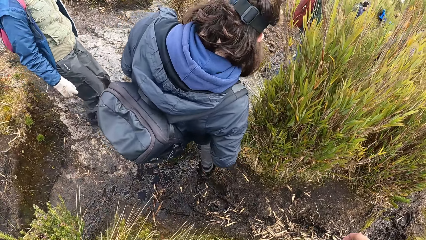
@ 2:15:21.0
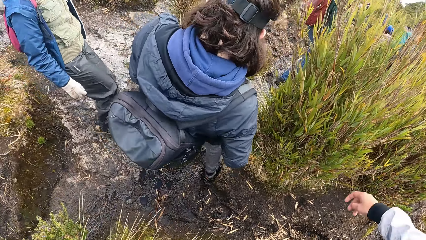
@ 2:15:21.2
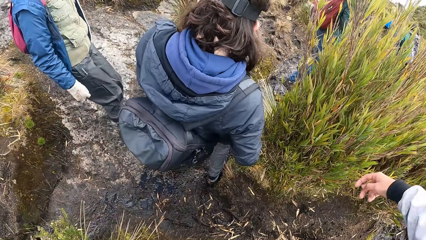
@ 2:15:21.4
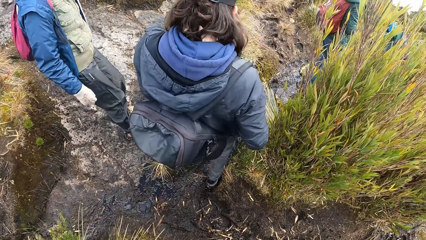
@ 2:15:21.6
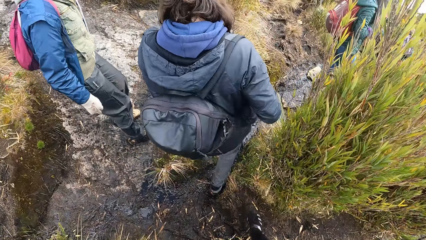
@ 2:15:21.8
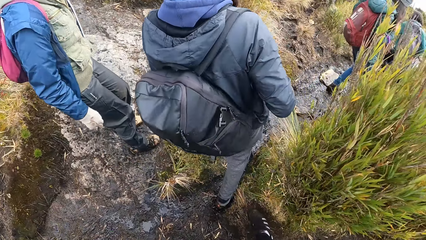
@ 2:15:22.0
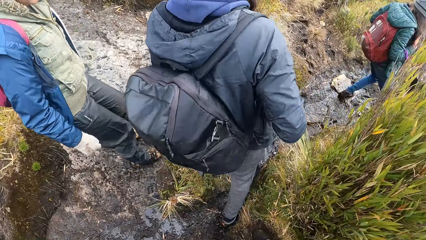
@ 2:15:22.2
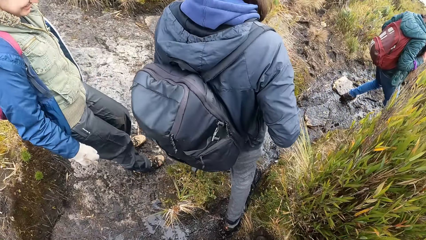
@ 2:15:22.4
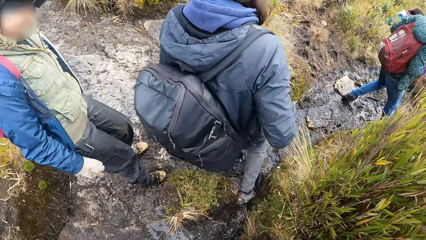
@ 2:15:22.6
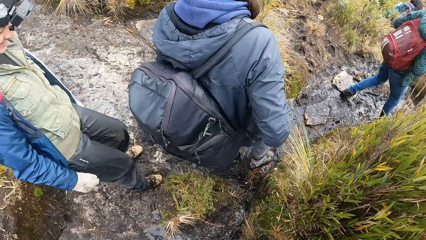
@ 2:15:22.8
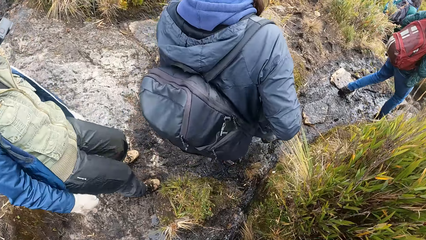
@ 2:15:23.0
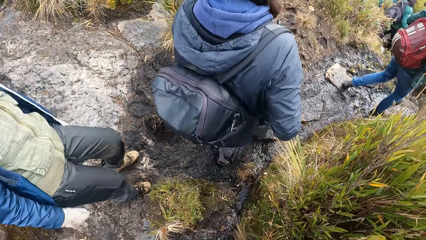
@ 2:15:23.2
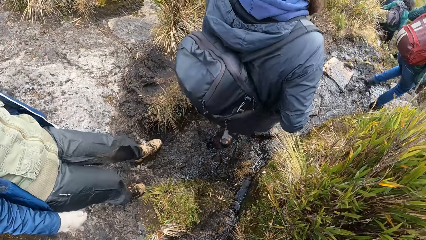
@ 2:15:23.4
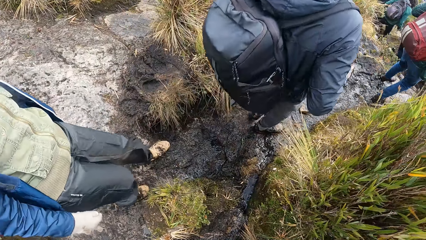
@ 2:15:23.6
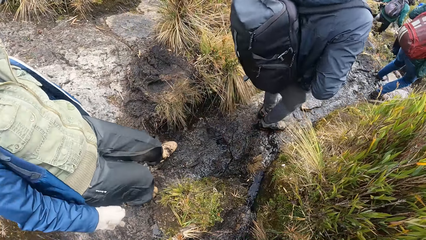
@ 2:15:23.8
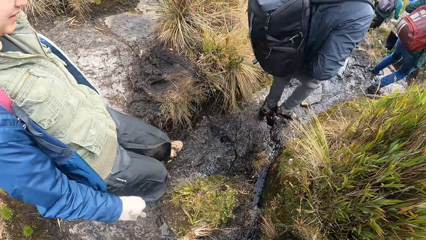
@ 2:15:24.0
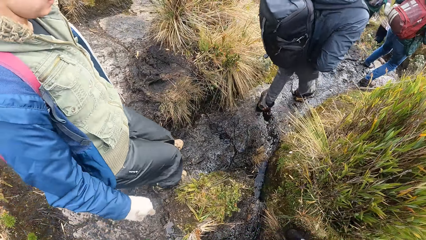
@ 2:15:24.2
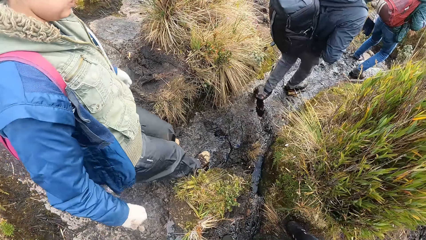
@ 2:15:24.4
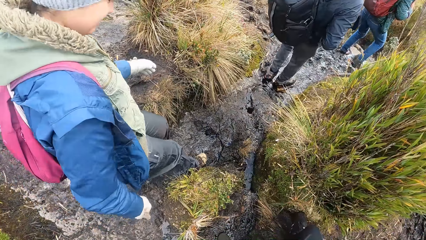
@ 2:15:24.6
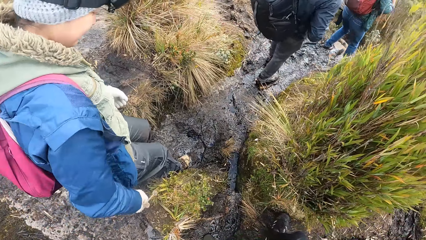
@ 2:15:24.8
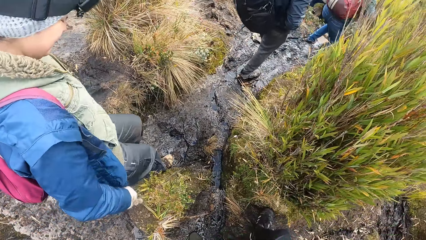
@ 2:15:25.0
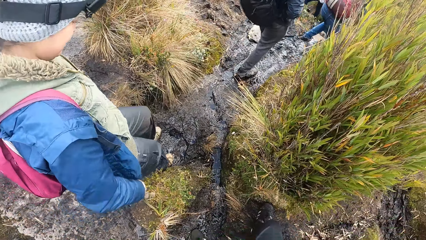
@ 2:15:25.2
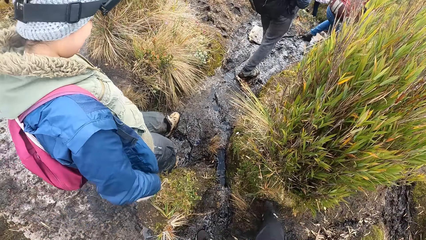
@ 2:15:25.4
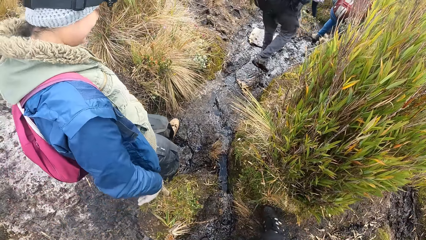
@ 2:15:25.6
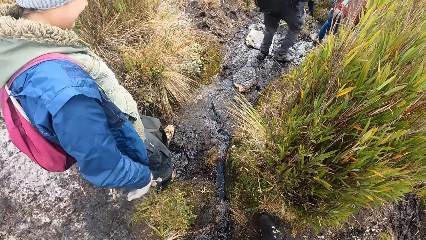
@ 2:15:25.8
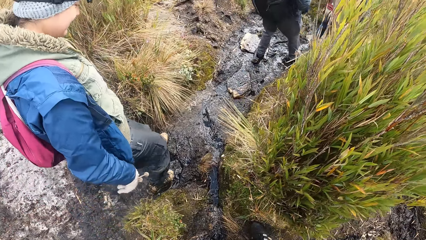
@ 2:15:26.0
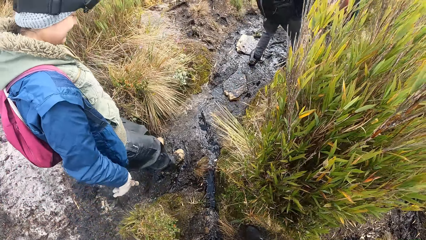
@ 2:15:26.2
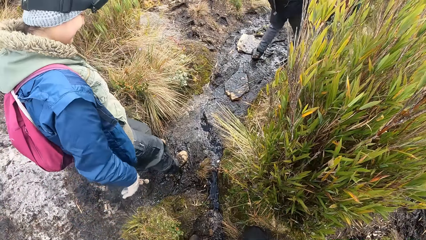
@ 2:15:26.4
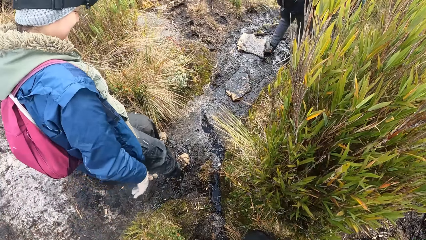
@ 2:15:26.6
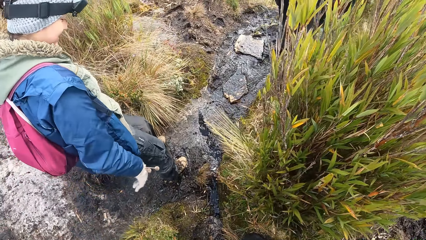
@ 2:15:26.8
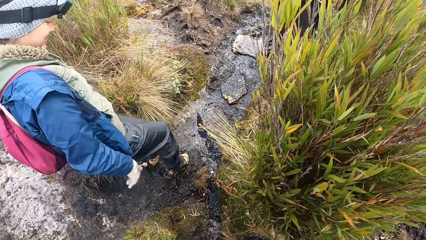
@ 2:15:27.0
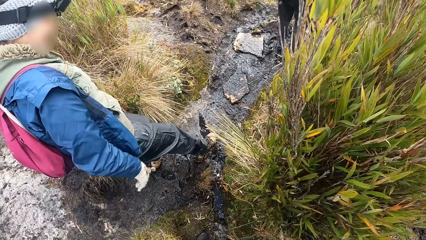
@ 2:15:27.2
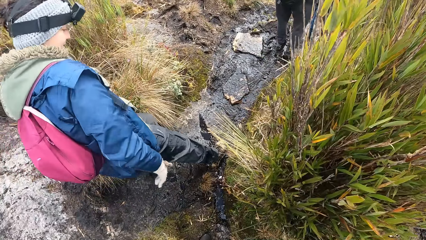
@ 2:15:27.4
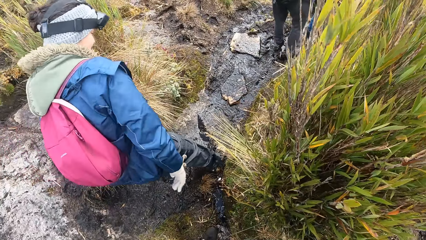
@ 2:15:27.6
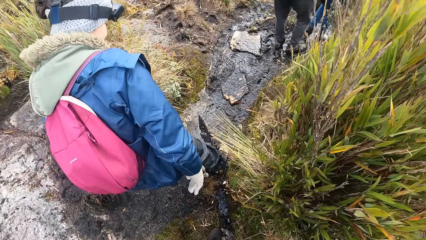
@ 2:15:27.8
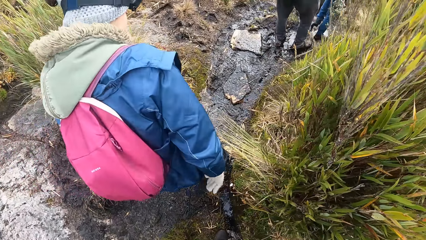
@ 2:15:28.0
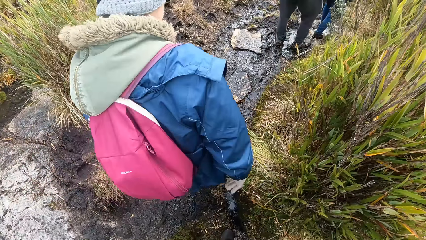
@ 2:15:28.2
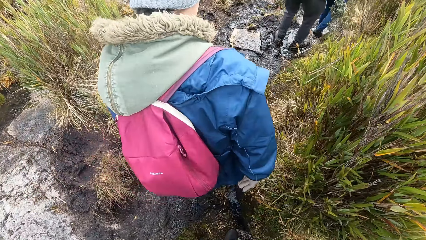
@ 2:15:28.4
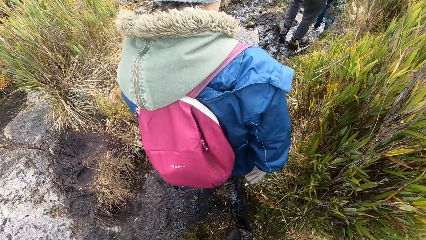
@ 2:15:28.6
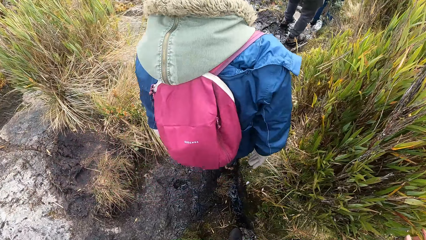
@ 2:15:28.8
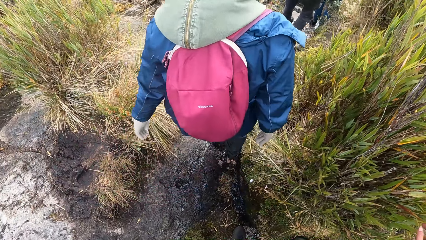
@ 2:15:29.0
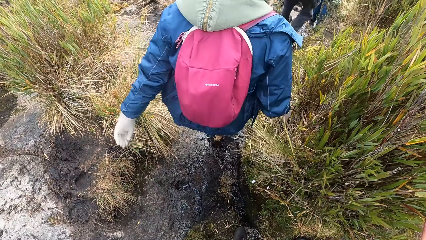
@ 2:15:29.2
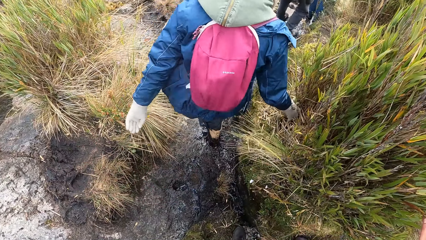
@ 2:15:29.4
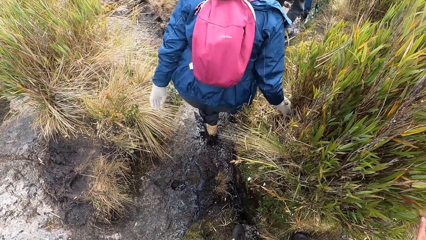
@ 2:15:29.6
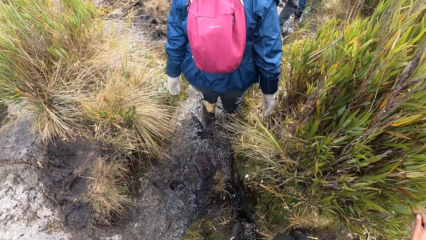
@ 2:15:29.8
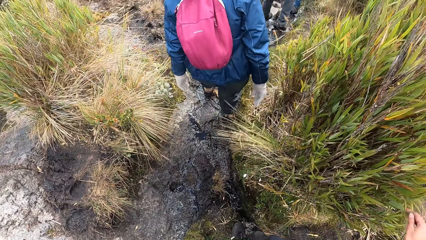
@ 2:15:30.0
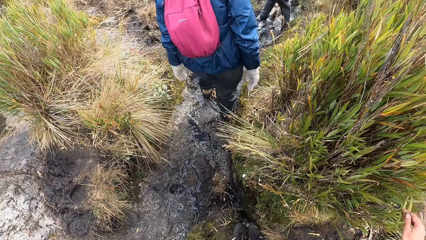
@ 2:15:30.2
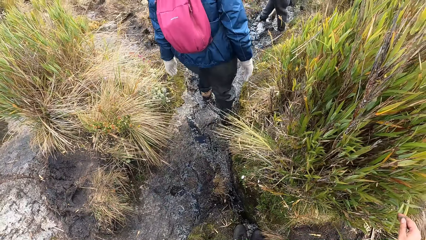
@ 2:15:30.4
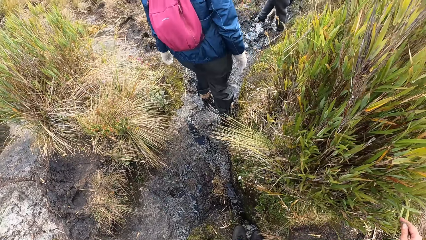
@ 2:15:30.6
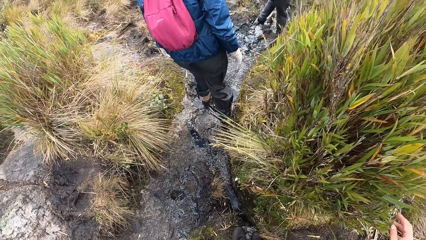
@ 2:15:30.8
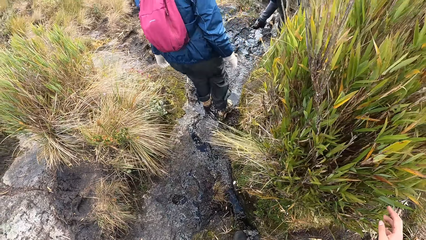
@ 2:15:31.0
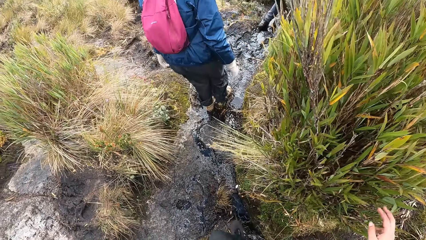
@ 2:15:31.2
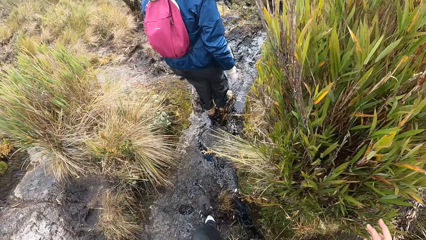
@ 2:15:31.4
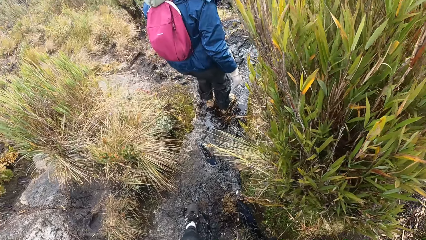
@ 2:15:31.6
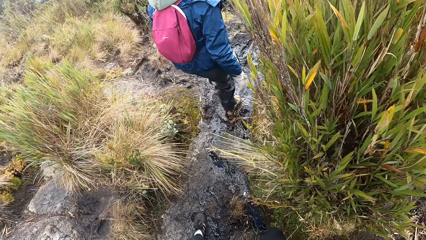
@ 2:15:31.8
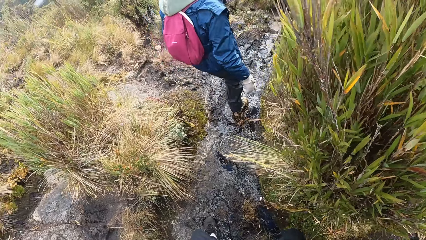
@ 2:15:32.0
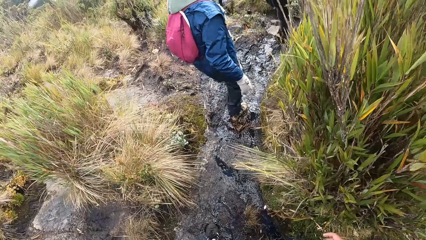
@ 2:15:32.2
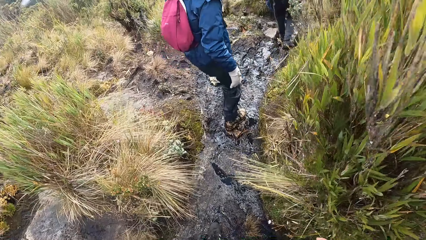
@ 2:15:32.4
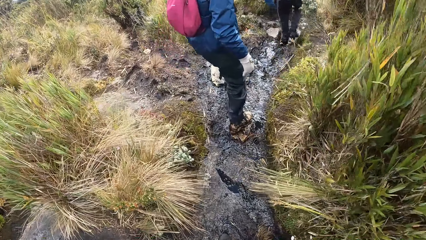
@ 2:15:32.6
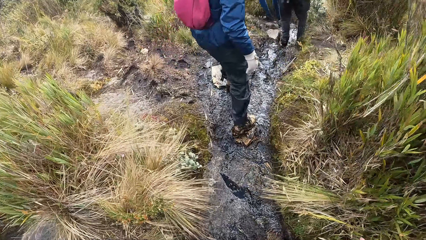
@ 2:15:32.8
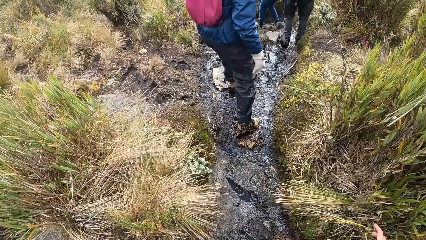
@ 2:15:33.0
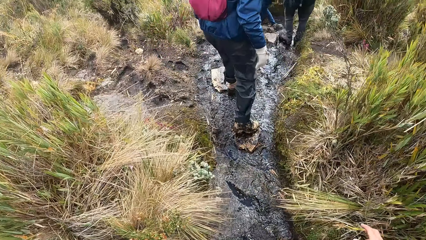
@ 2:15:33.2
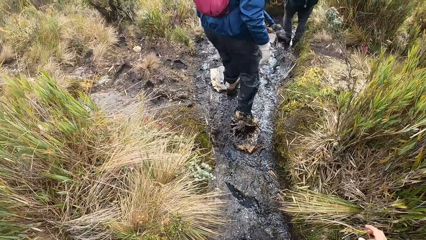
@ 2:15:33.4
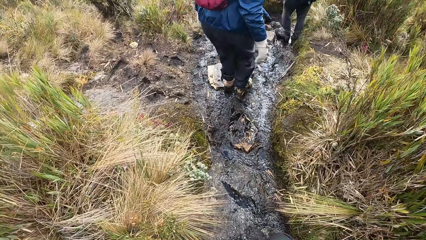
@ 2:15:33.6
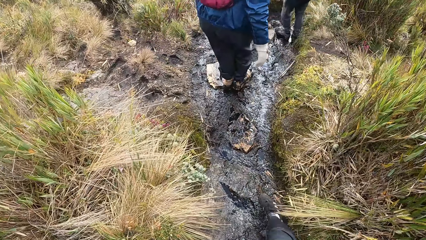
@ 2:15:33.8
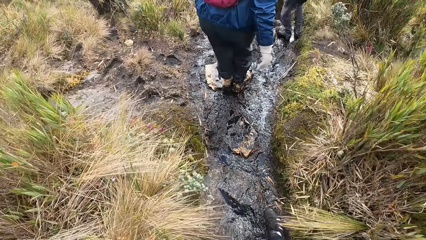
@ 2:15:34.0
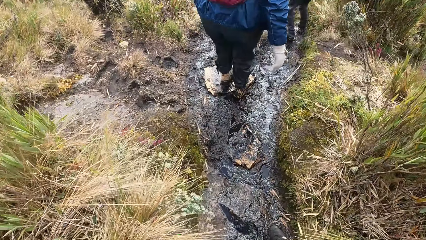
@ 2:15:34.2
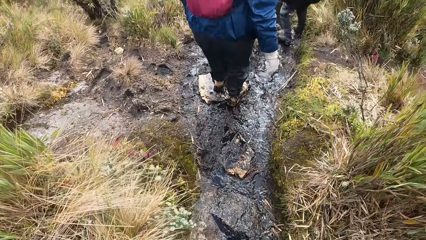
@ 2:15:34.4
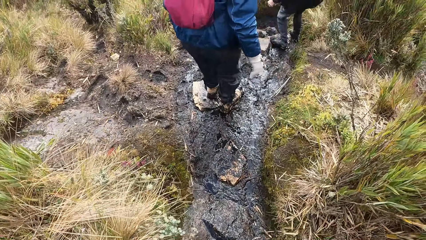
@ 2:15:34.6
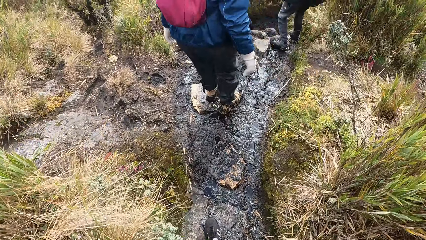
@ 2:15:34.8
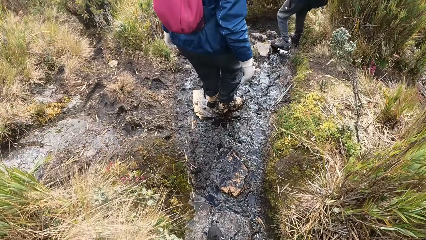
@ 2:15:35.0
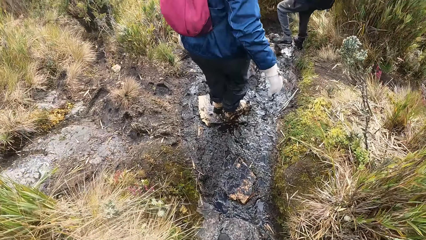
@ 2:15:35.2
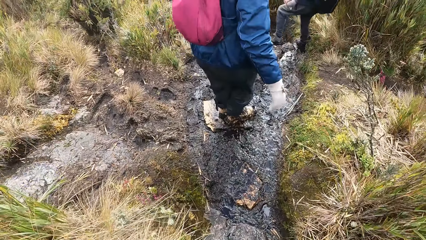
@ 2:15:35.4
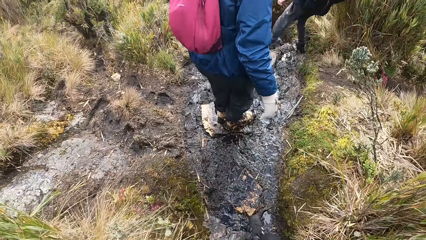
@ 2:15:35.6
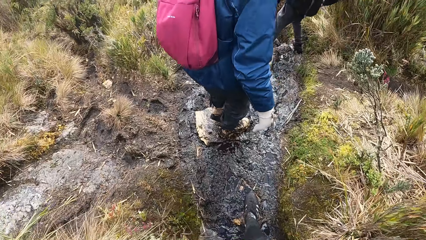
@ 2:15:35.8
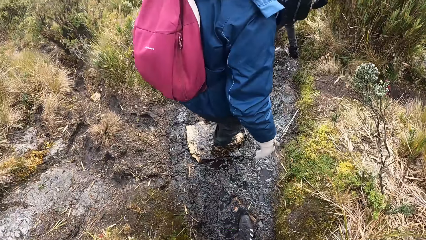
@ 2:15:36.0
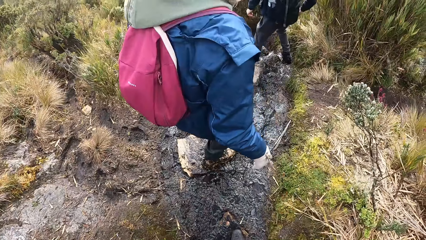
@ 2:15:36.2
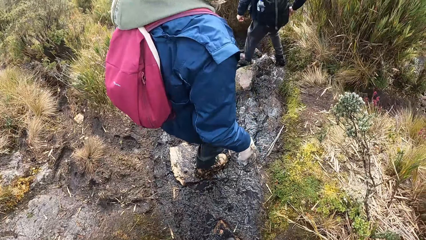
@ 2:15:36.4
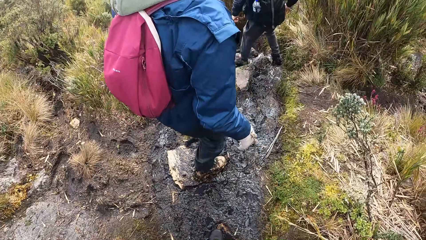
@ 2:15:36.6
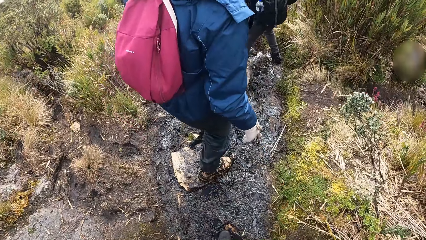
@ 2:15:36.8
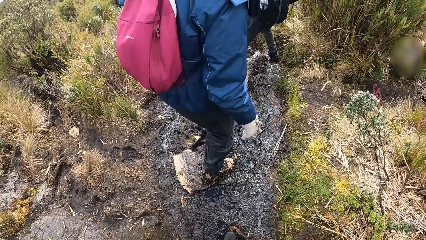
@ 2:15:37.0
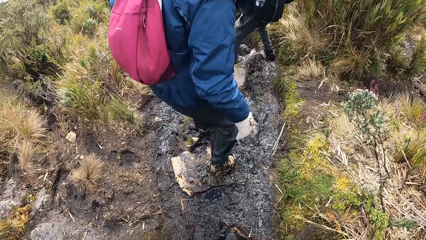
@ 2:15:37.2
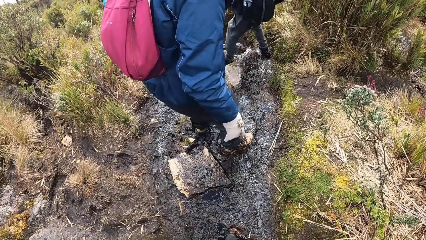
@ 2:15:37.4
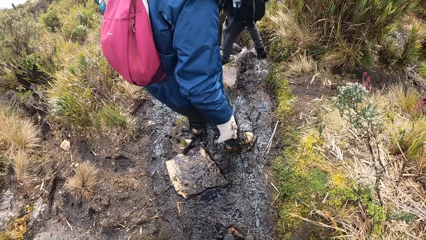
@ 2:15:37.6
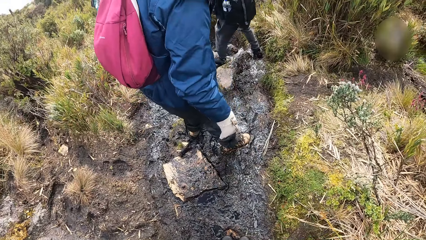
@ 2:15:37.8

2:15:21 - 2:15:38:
A woman walks along the path. The camera wearer moves their hand. They walk.
